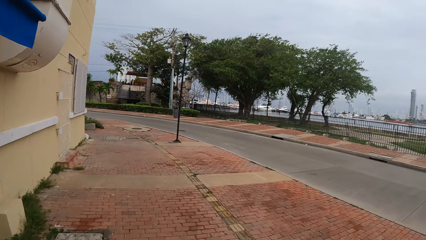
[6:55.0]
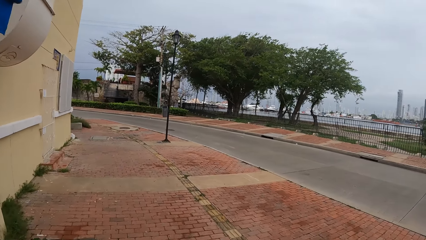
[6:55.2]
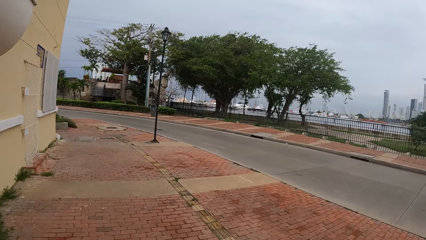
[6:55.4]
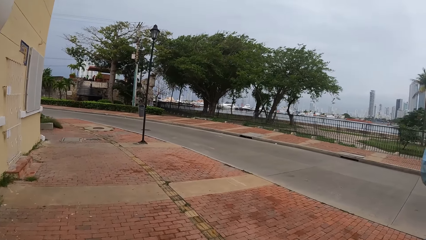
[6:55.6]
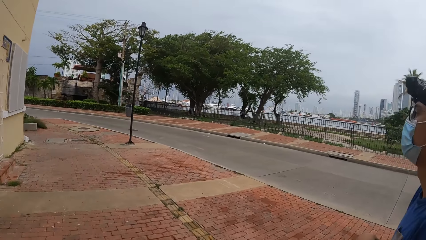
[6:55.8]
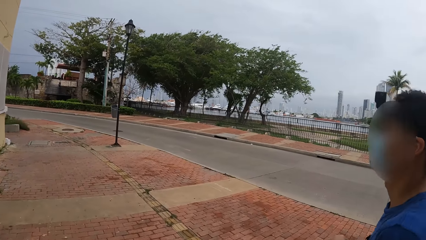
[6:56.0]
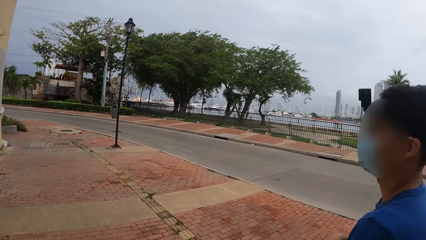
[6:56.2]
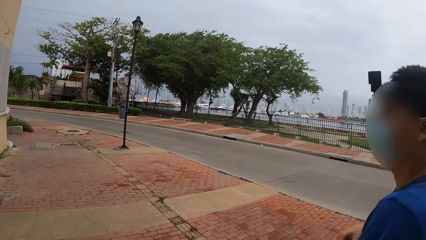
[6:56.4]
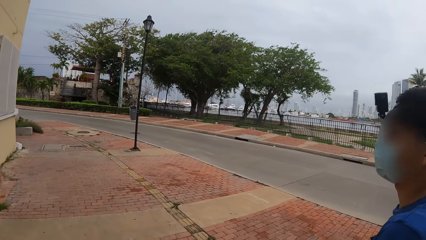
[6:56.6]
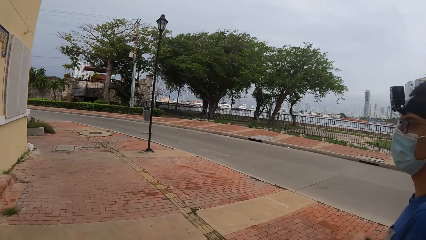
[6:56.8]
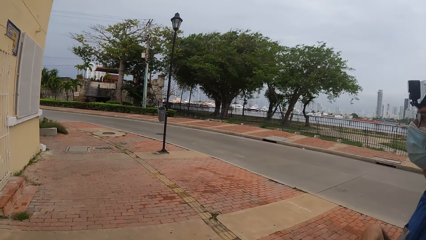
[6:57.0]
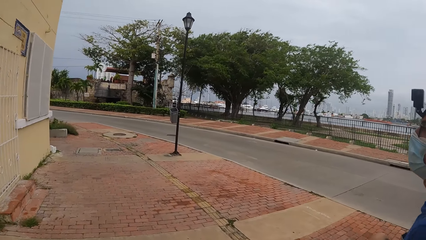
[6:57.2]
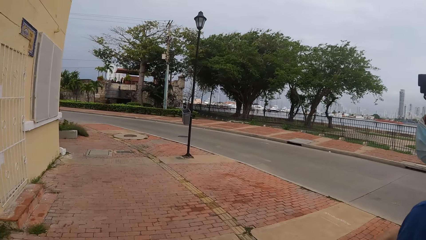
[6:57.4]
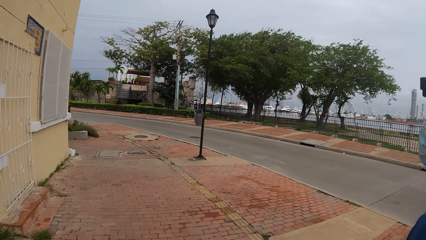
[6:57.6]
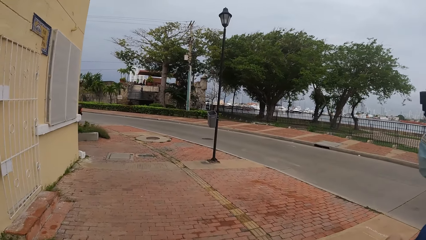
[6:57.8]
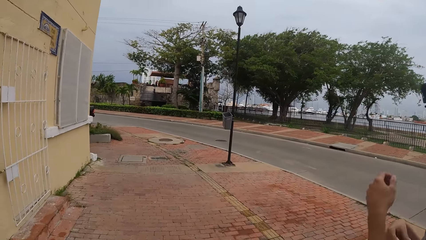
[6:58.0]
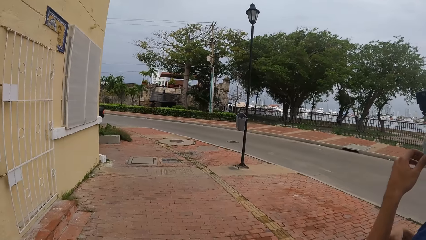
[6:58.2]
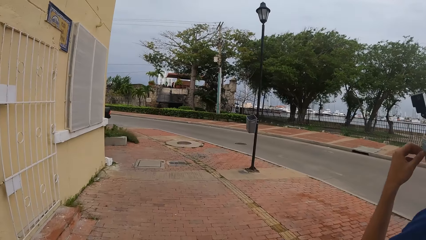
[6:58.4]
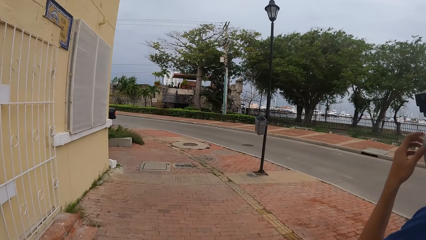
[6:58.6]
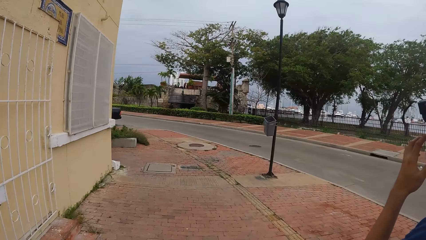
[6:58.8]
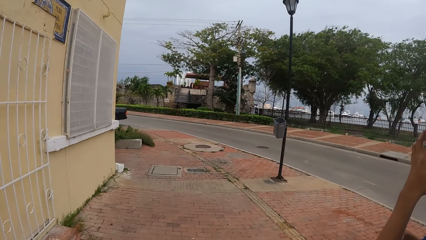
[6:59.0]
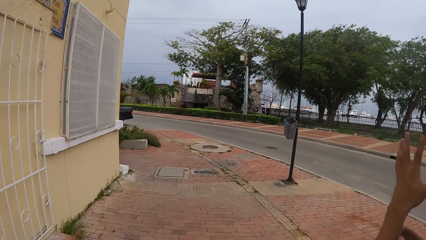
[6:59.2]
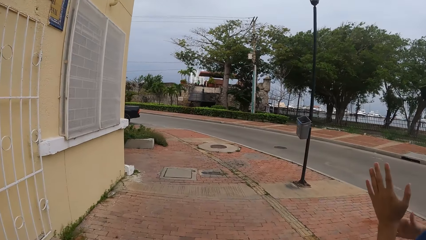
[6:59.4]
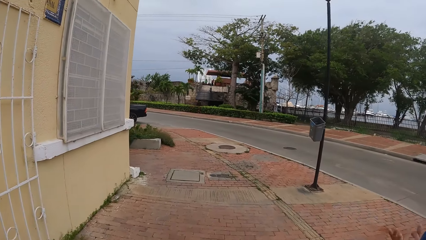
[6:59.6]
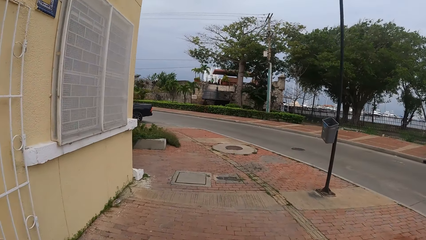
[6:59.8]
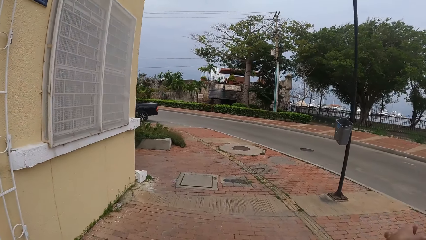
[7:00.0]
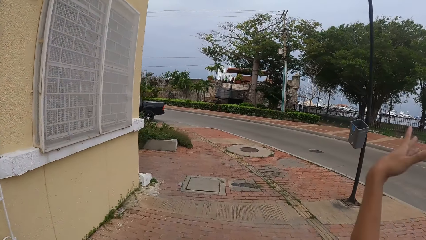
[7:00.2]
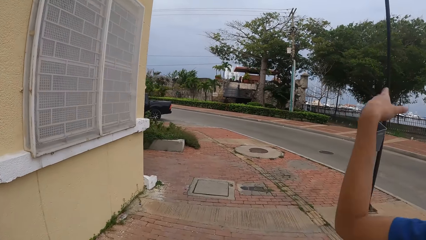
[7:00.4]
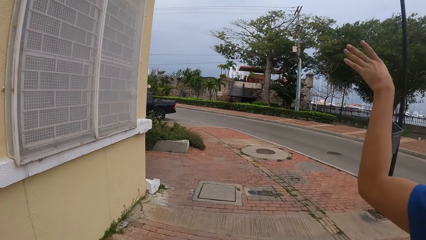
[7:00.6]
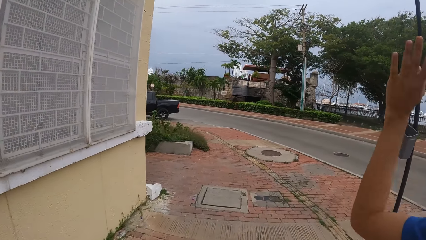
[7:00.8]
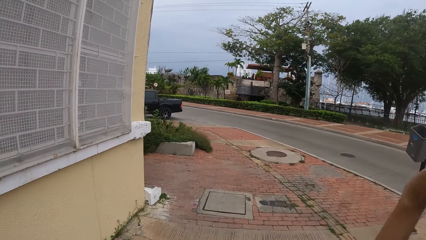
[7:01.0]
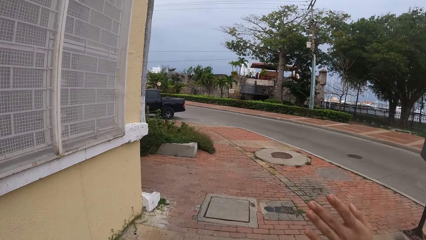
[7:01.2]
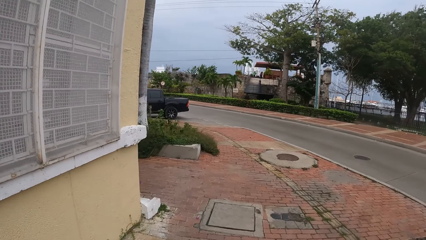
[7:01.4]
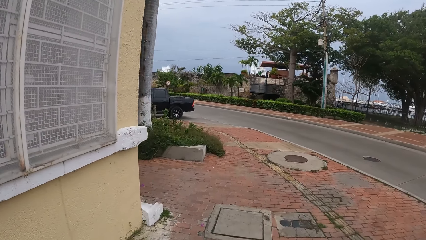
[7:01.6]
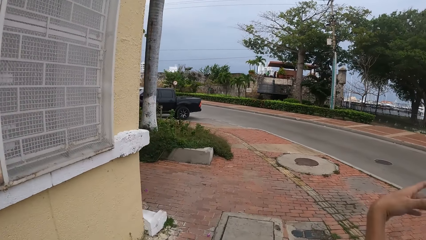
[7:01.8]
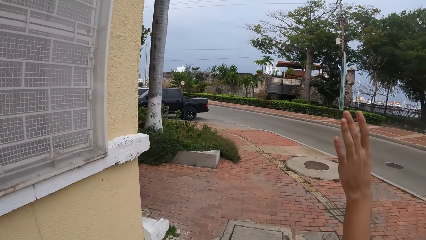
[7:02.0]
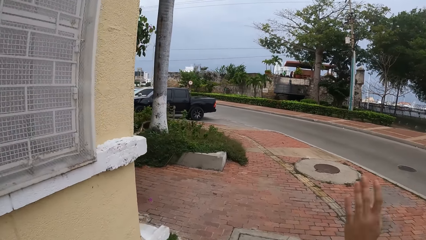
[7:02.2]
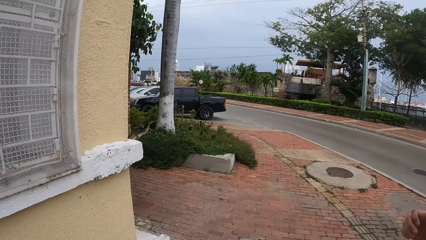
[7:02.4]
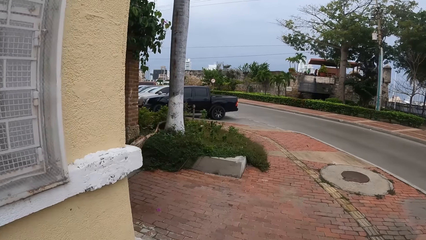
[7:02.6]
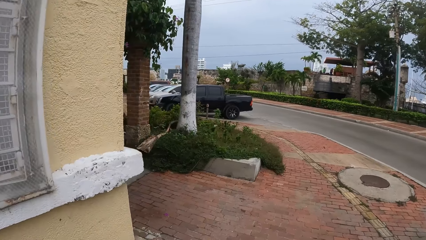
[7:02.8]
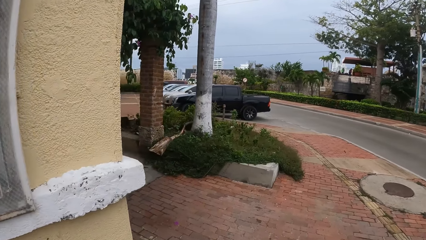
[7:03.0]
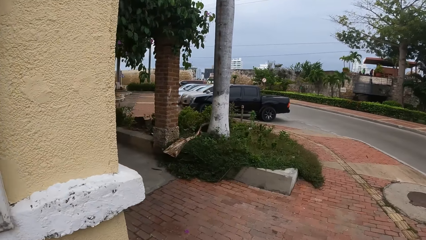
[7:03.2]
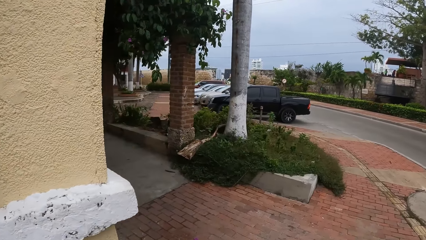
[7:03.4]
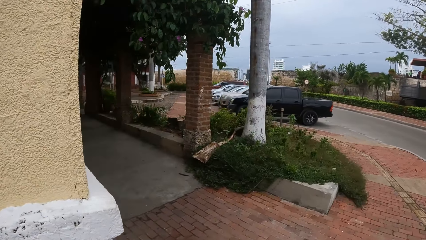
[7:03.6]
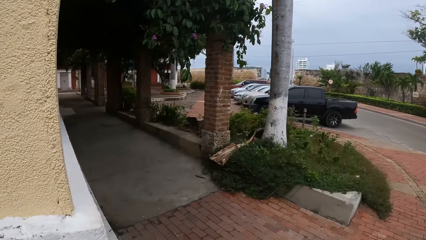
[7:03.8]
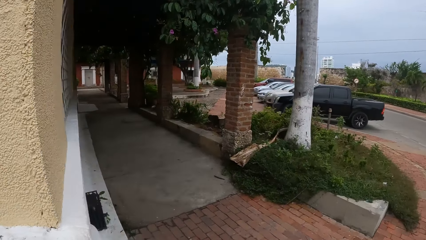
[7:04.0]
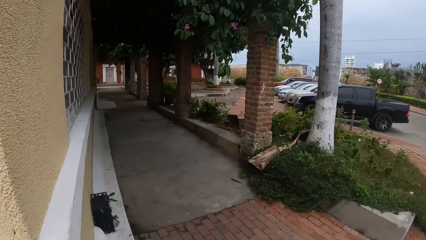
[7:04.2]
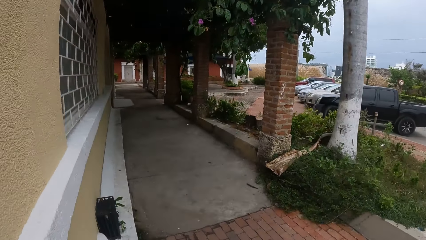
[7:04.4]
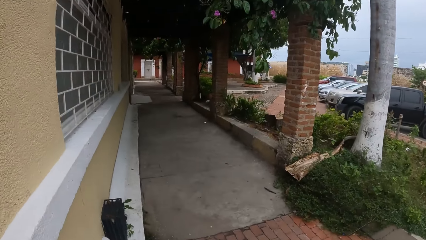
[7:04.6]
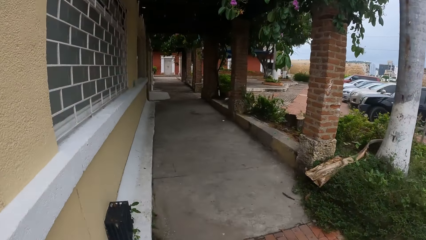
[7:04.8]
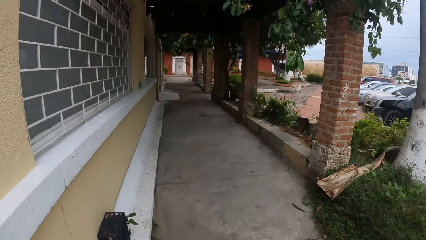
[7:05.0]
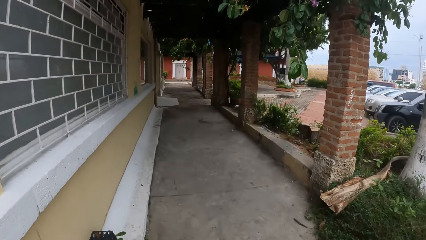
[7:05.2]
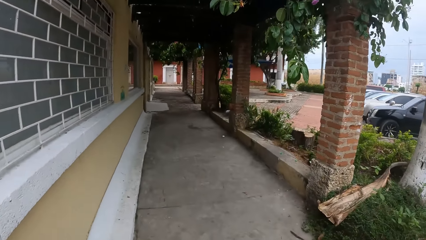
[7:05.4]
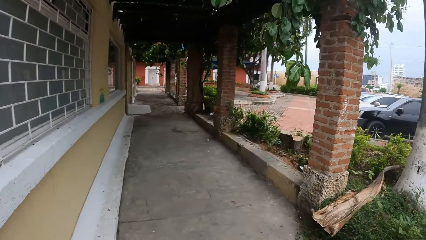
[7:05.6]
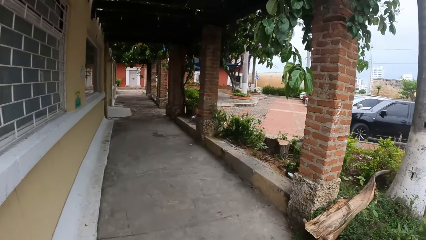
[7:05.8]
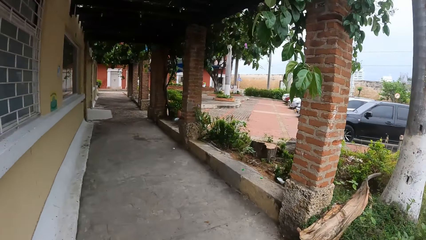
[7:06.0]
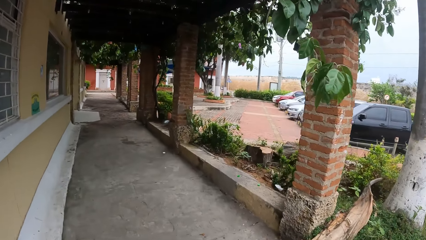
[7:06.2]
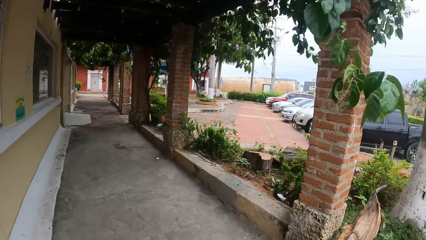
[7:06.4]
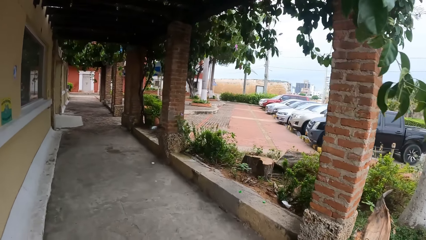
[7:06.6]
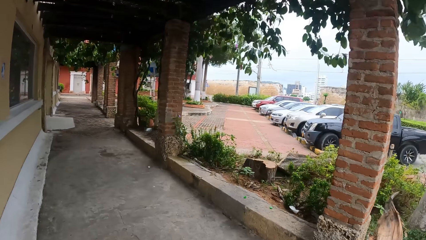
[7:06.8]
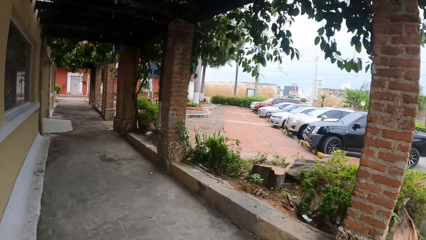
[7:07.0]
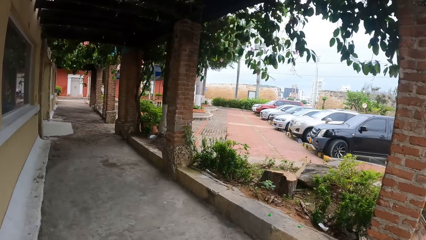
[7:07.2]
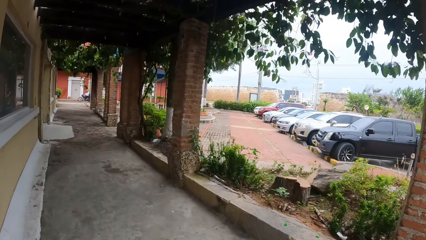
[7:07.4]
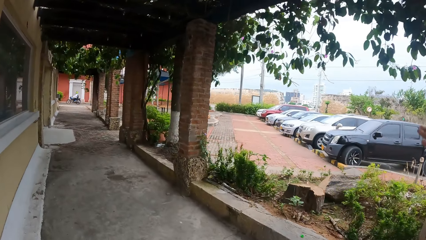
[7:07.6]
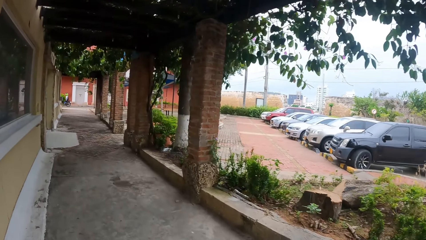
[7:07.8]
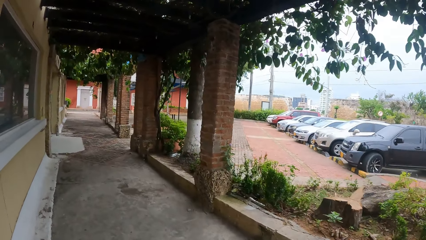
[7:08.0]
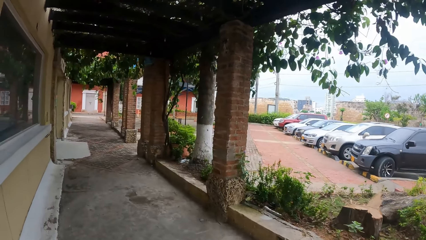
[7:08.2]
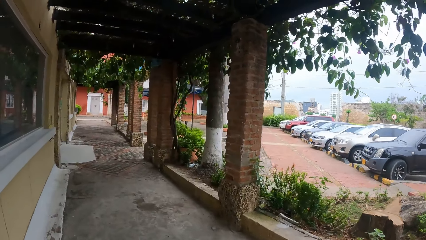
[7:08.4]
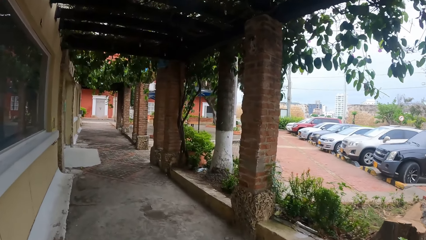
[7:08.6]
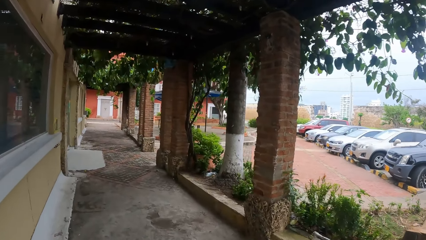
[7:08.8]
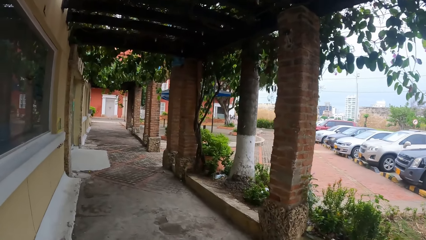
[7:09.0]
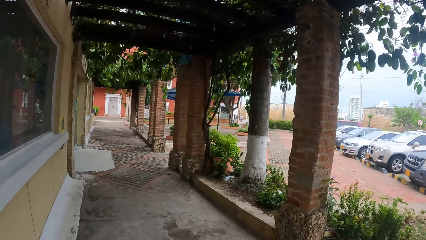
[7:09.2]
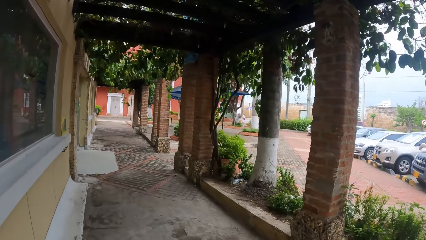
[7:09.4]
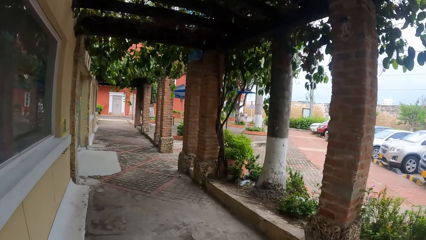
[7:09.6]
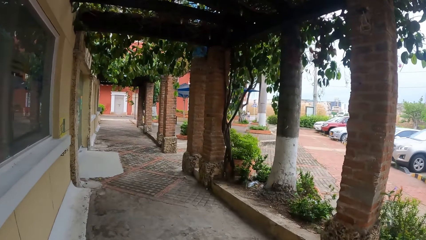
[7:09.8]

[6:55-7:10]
The camera wearer interacts with a man. They walk away.
